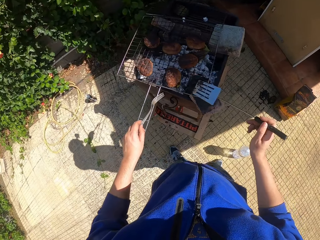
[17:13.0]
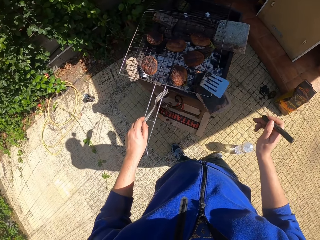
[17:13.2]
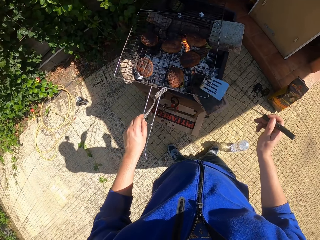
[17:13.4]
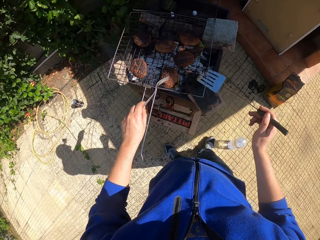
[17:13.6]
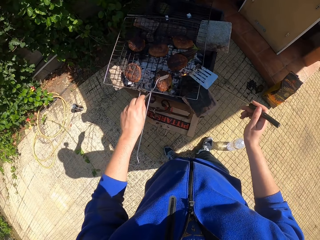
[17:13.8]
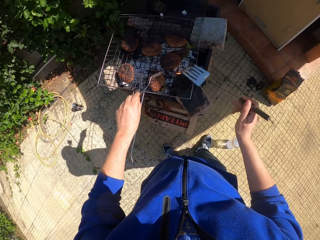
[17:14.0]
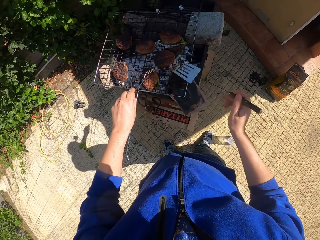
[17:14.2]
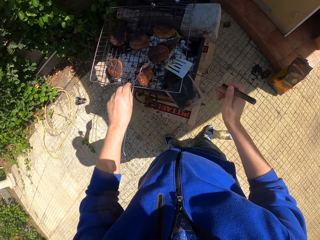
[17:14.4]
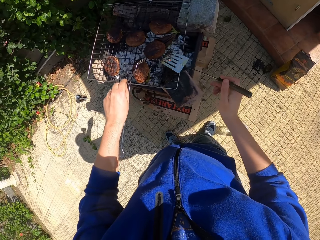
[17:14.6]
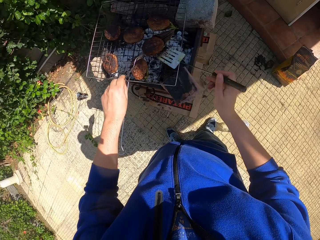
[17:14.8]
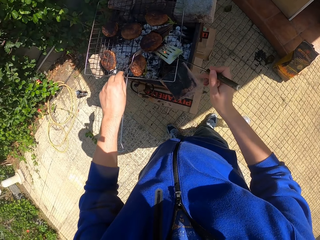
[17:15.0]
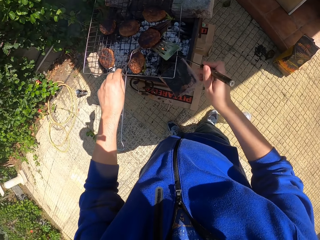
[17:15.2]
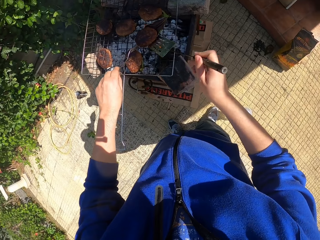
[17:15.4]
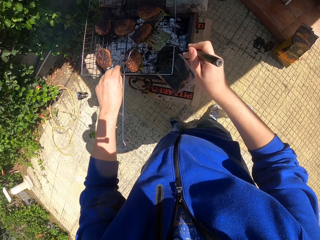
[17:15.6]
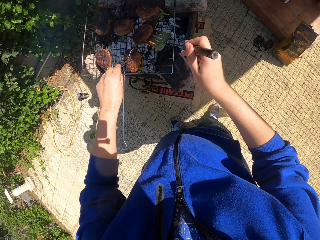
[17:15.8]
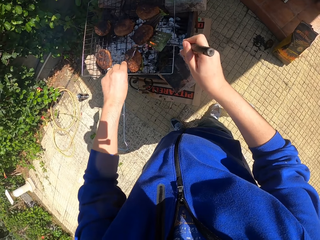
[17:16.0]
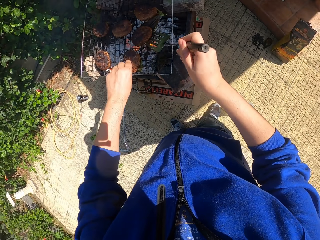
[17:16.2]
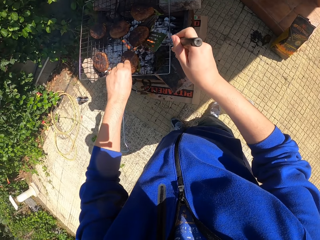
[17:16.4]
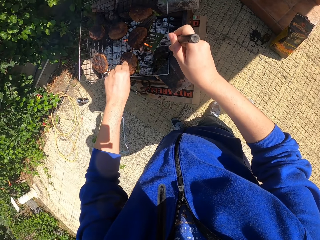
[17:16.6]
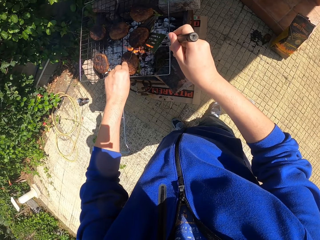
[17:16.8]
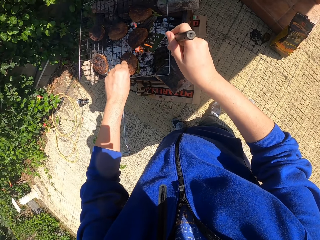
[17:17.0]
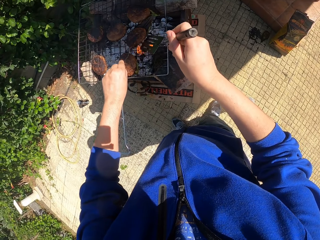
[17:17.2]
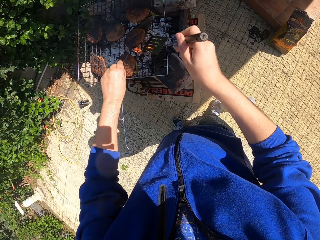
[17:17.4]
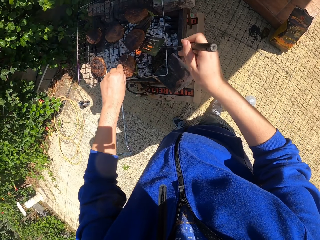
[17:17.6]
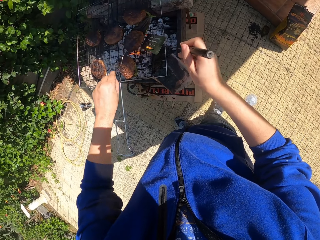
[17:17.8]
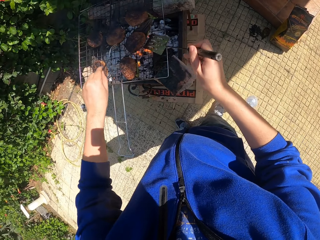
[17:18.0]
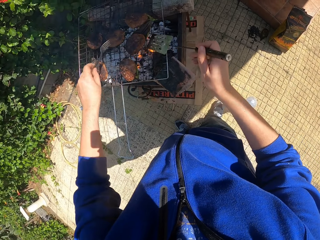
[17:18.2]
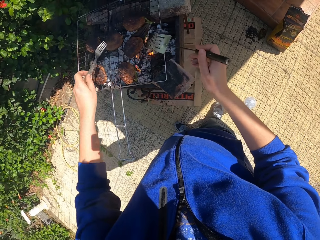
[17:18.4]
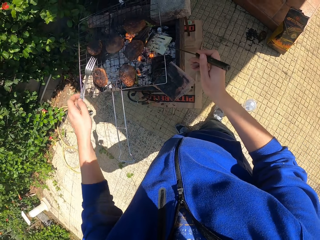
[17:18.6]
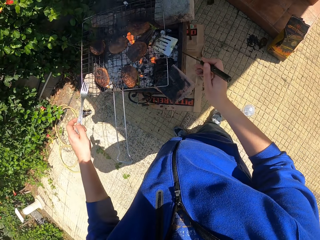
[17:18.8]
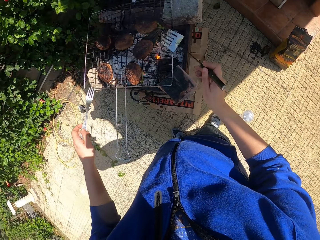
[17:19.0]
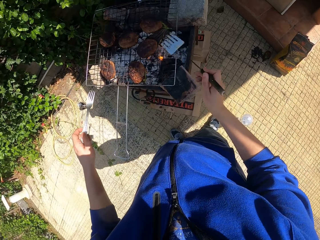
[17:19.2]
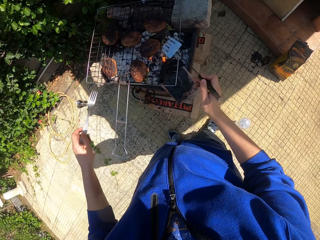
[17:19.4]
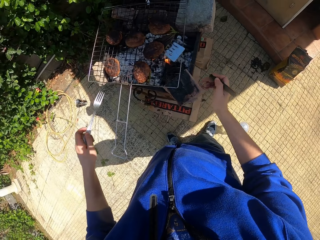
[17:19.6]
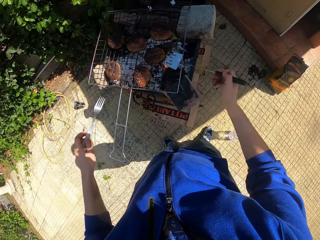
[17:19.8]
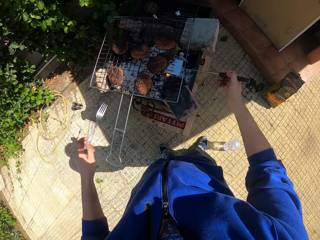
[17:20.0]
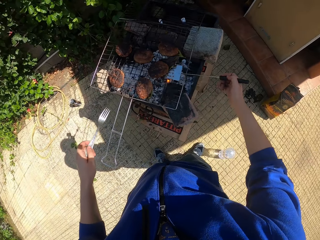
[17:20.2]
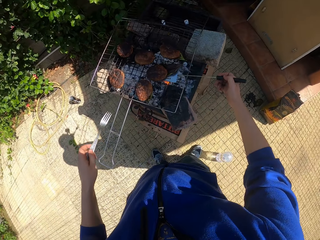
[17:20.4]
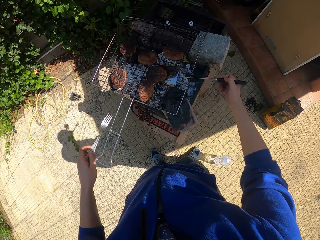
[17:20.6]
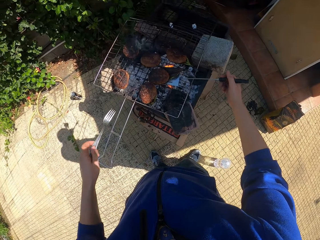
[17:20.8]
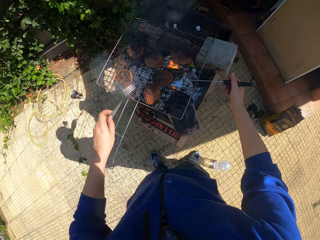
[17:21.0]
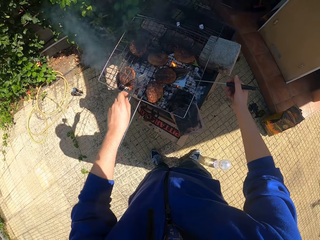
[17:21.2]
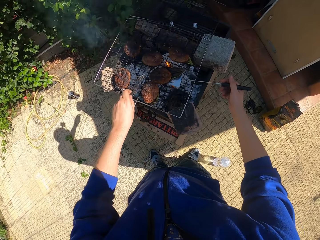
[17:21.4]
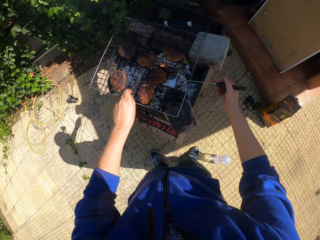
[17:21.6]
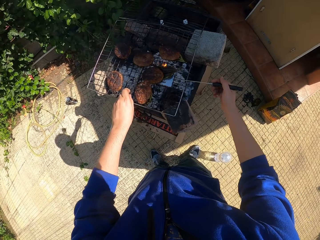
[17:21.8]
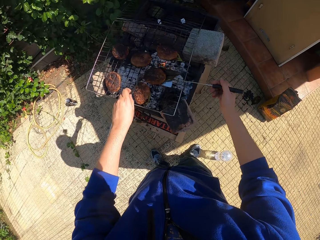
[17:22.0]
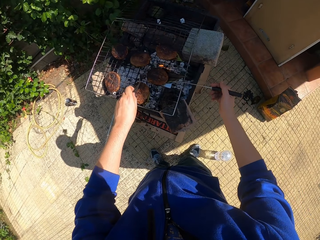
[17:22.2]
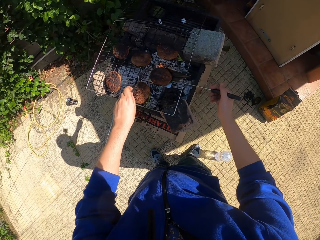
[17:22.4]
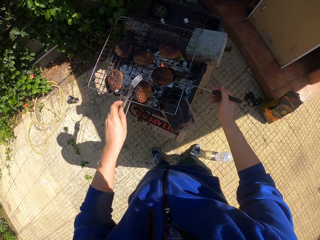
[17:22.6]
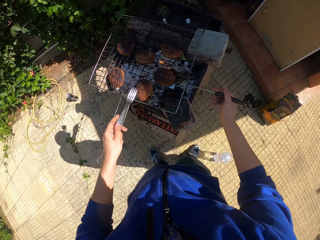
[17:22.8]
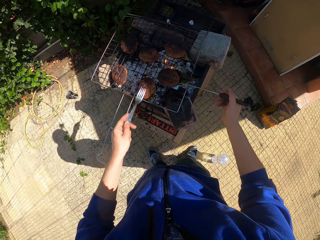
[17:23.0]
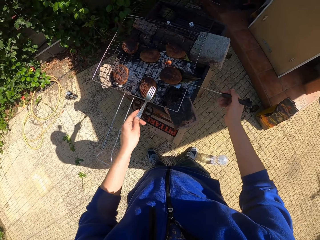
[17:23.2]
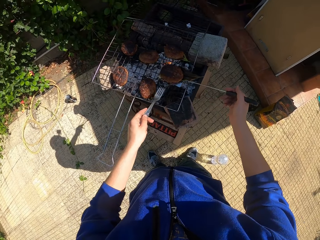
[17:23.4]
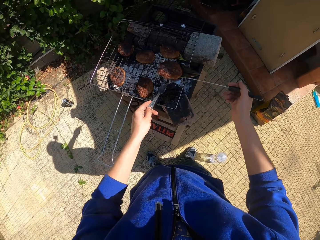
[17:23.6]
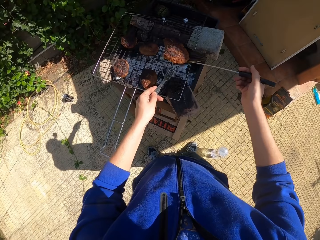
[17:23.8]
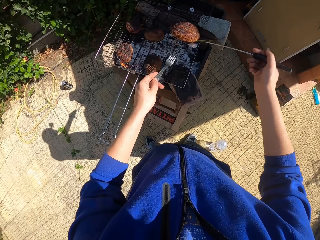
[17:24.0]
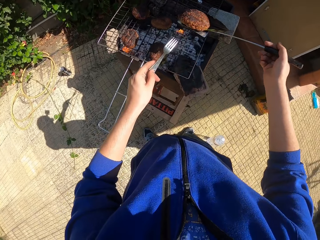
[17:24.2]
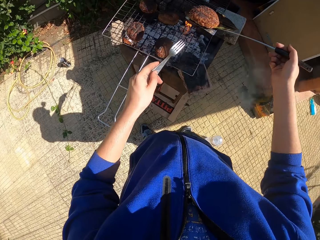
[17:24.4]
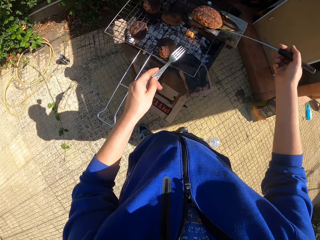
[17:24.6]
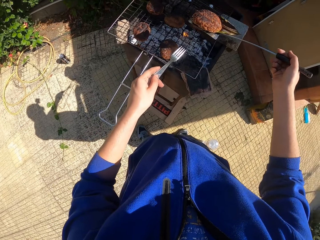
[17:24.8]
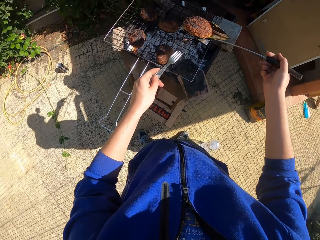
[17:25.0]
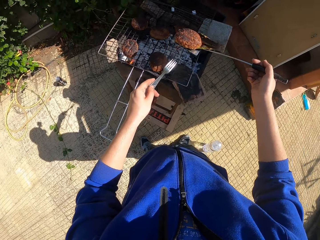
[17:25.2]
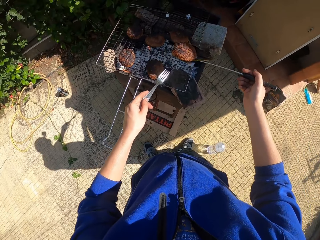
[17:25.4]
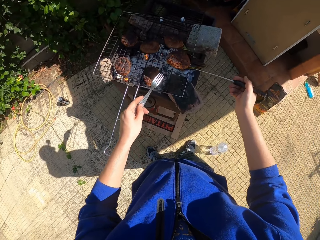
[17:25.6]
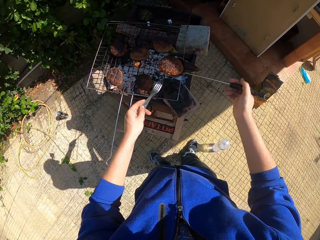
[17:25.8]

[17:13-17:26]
The camera wearer touches the patty on the cooking grate with the fork in his left hand. He touches the patty on the cooking grate with the spatula in his right hand. He lifts the patty on the cooking grate with the fork and spatula in his hands. He examines the meat with the spatula. He removes the spatula in his right hand from underneath the patty. He drops the patty from the fork in his left hand. He slides the patty on the cooking grate with the spatula in his right hand. He touches the patty on the cooking grate with the fork in his left hand. He pushes the patty on the cooking grate with the spatula and fork in his left hand. He lifts the patty on the cooking grate with the spatula in his right hand. He carries the meat with the spatula.

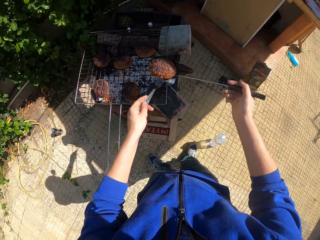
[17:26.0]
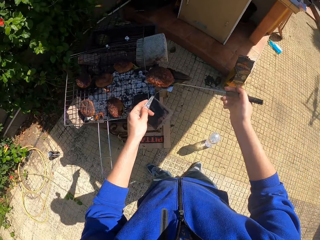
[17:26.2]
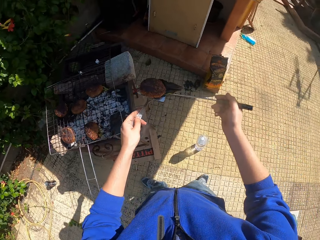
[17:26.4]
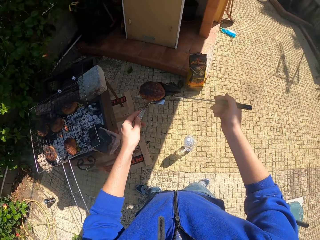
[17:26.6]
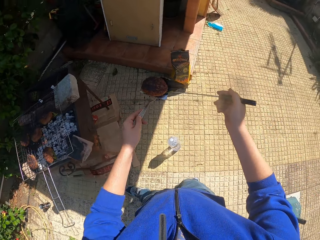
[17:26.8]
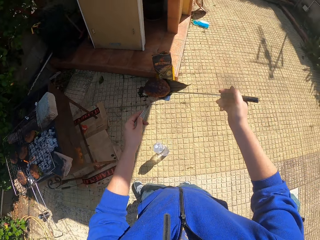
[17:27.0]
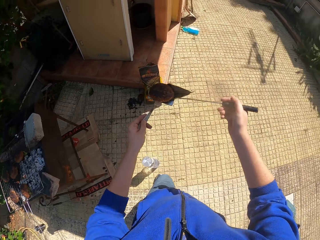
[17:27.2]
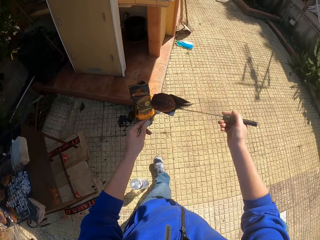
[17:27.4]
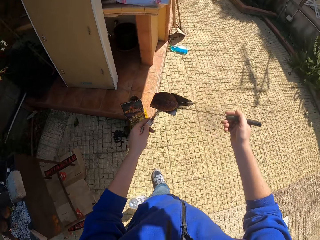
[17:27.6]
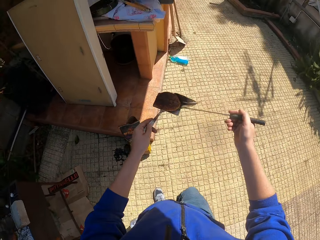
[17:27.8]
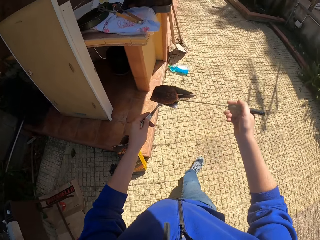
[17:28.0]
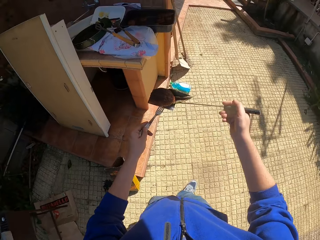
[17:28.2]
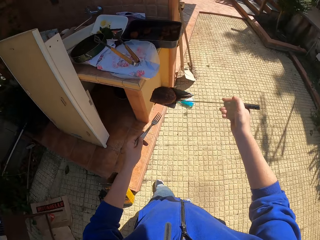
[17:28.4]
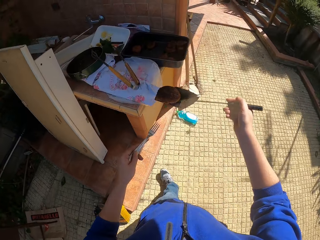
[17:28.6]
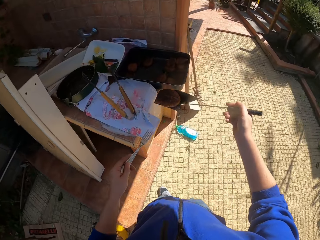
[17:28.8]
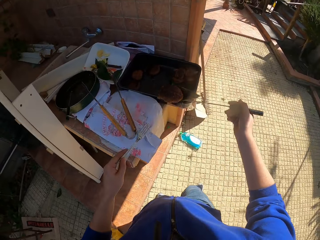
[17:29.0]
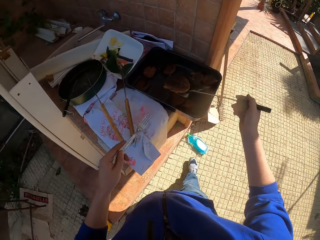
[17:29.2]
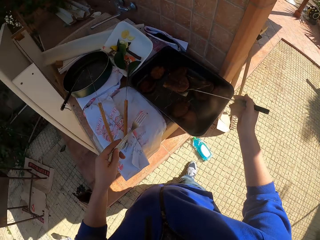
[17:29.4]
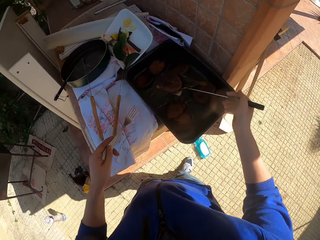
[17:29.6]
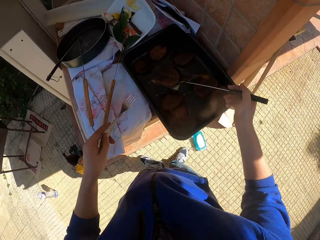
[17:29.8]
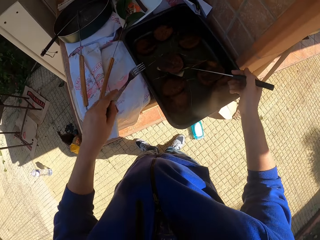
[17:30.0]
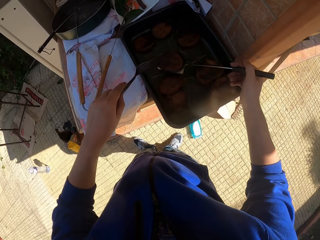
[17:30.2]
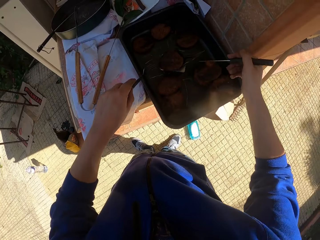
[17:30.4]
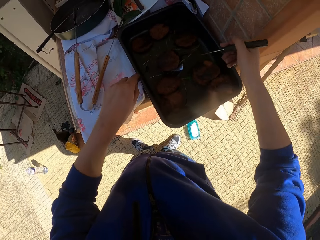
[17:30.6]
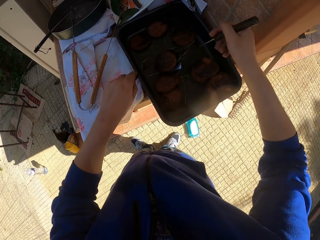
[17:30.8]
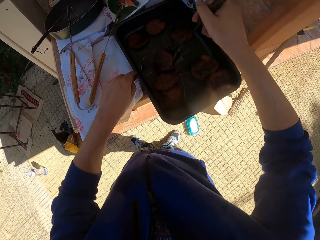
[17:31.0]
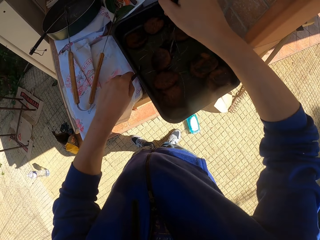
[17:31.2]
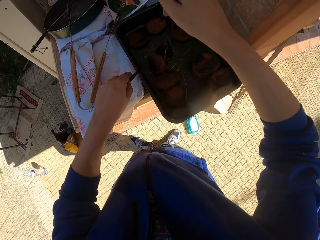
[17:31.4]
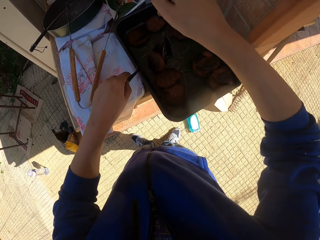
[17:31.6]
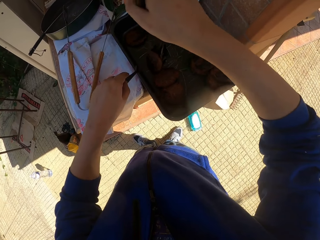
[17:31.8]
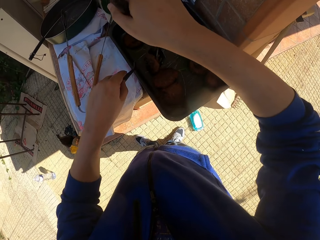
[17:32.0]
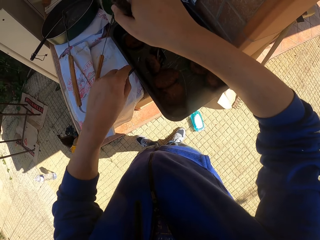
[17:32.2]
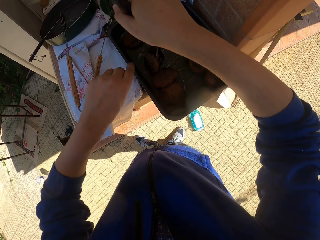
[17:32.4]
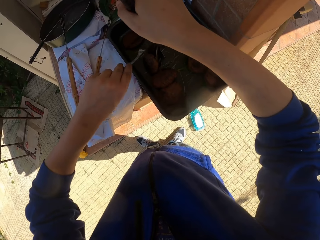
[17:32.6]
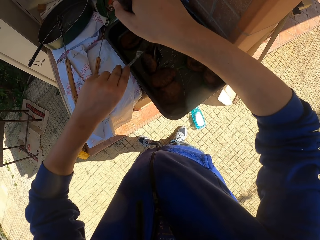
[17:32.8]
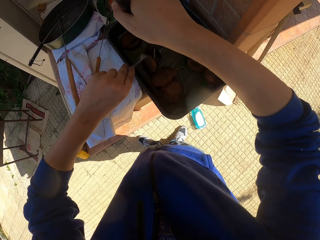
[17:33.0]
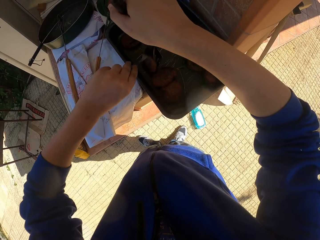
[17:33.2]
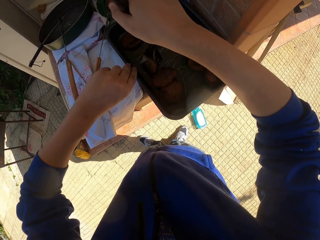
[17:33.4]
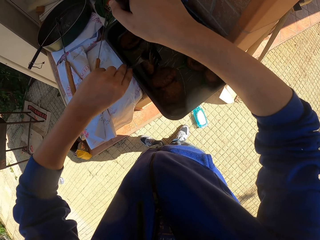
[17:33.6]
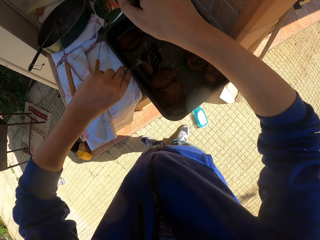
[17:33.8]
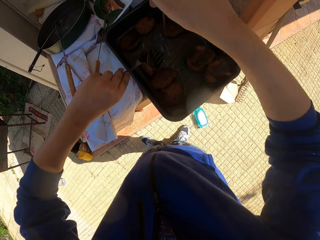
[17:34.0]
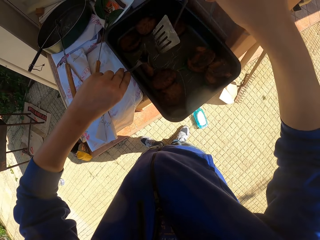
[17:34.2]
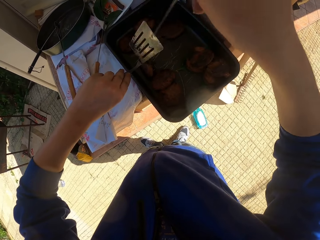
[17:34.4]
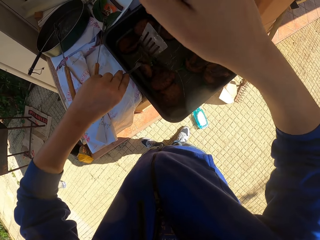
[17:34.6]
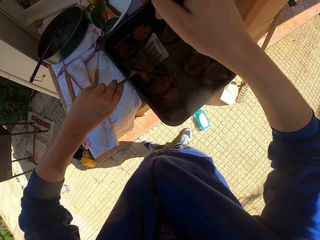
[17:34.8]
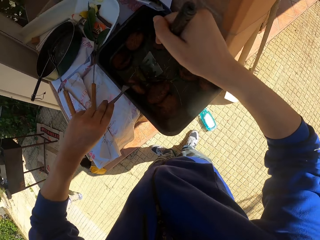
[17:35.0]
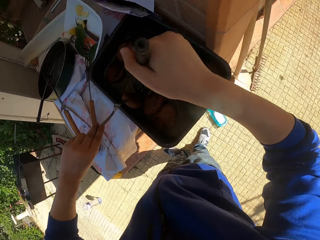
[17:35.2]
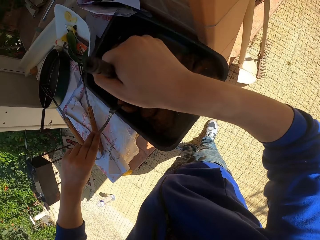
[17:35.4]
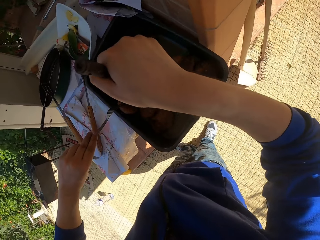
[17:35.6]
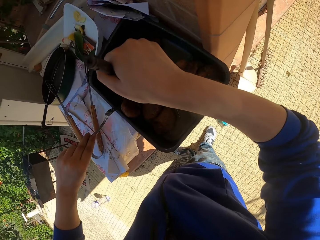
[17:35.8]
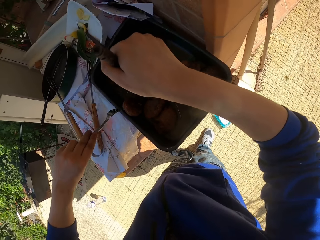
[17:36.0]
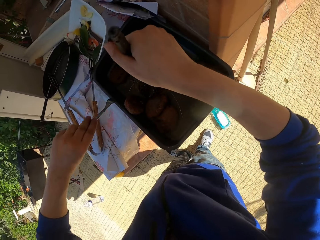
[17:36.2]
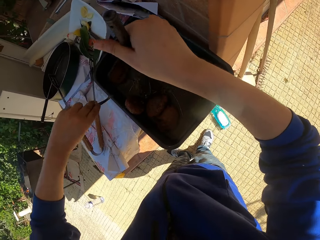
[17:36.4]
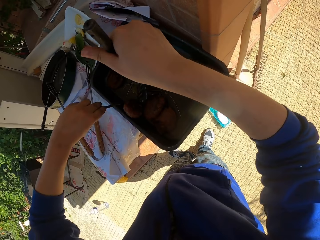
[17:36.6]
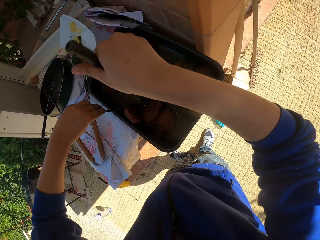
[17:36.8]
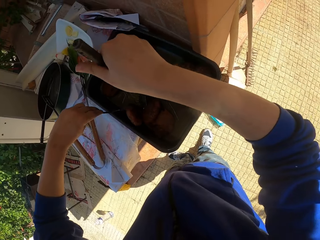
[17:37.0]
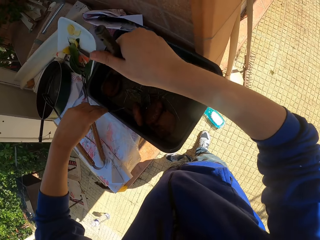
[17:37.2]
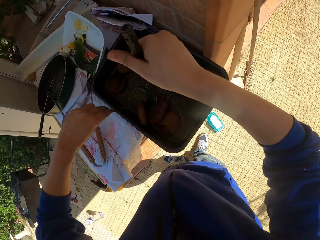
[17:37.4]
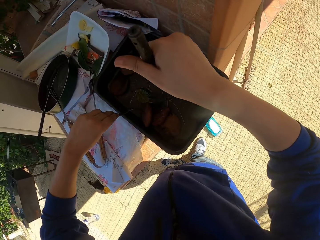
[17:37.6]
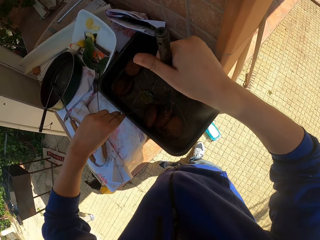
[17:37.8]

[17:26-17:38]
The camera wearer walks to the work bench from the makeshift grill. He touches the patty on the cooking grate with the fork in his left hand. He drops the patty on the spatula in his right hand into a tray. He wedges the patty with the fork in his left hand. He holds the meat with the fork. He removes the leaf on the patty with the spatula in his right hand.
